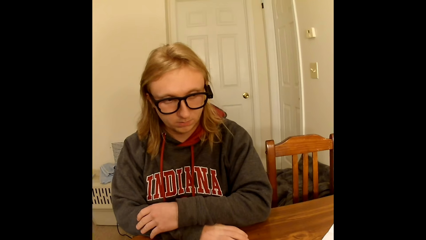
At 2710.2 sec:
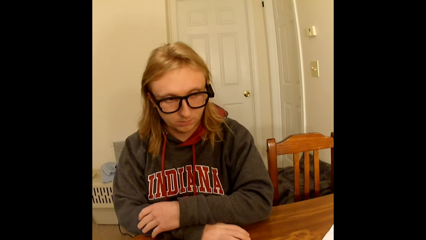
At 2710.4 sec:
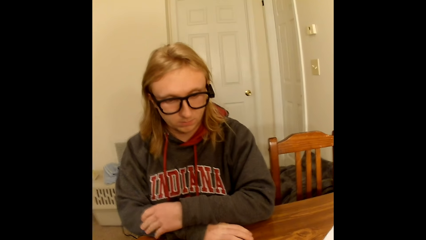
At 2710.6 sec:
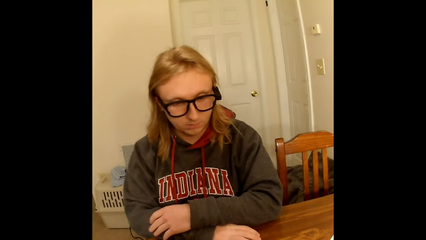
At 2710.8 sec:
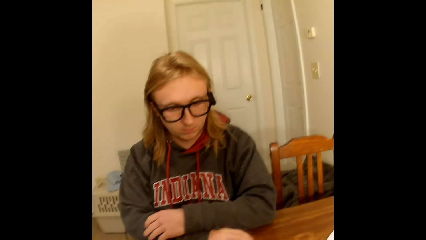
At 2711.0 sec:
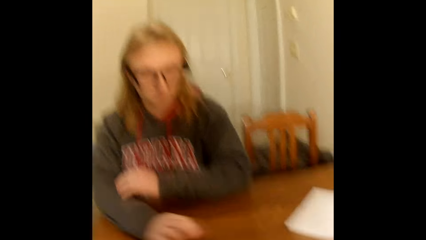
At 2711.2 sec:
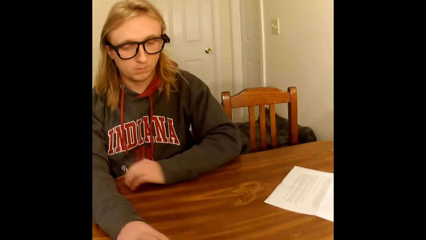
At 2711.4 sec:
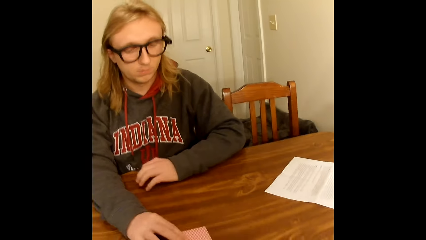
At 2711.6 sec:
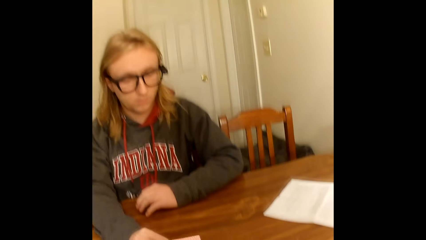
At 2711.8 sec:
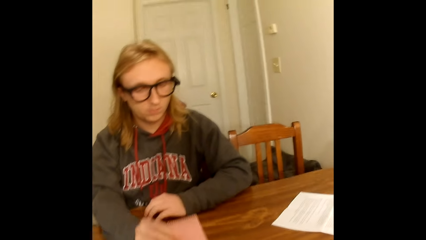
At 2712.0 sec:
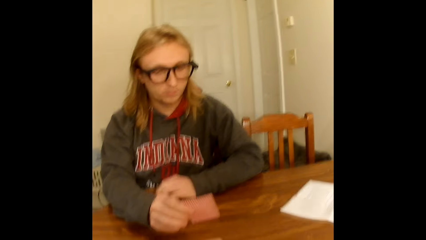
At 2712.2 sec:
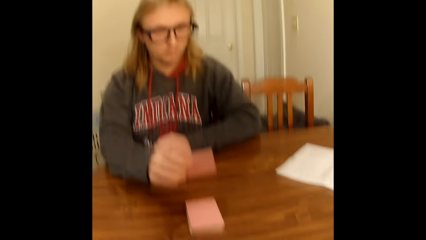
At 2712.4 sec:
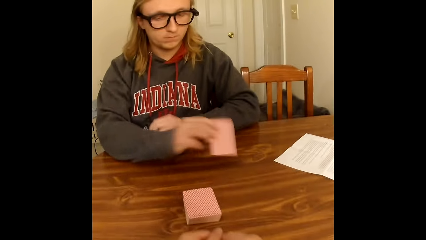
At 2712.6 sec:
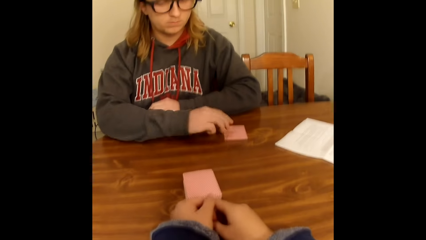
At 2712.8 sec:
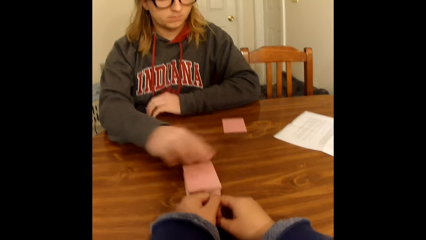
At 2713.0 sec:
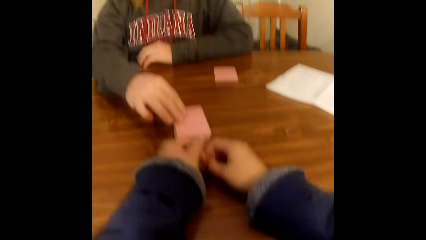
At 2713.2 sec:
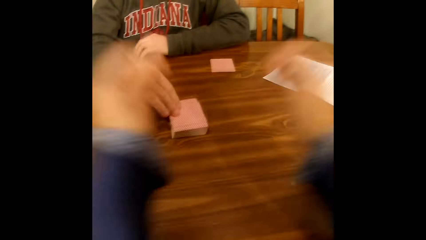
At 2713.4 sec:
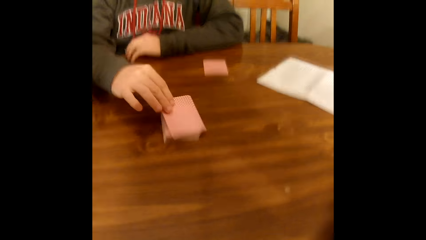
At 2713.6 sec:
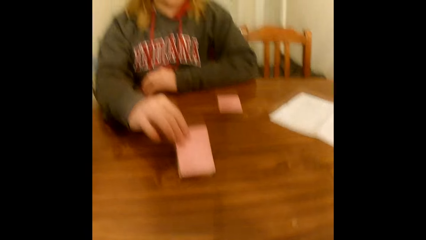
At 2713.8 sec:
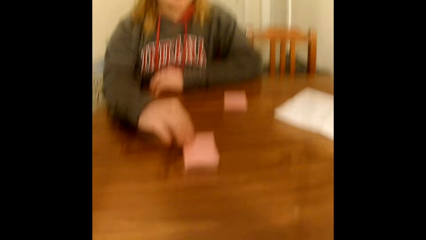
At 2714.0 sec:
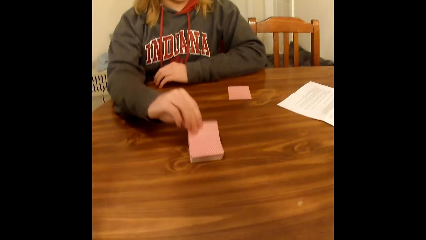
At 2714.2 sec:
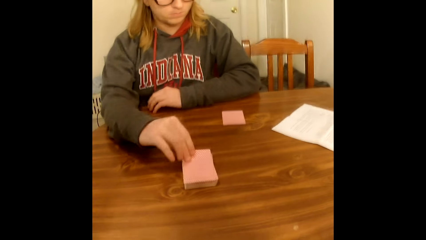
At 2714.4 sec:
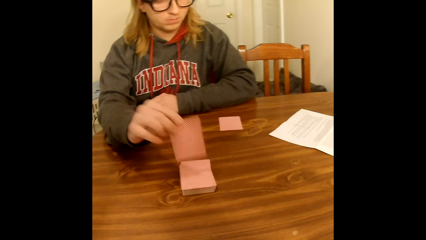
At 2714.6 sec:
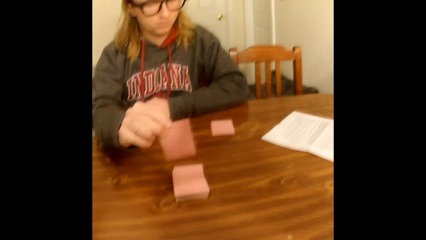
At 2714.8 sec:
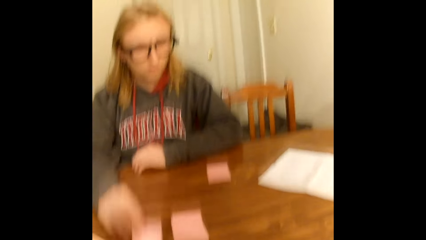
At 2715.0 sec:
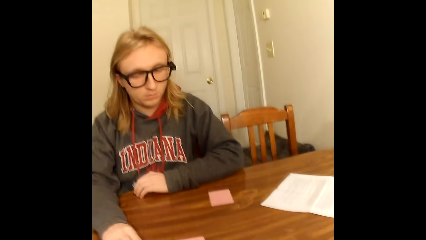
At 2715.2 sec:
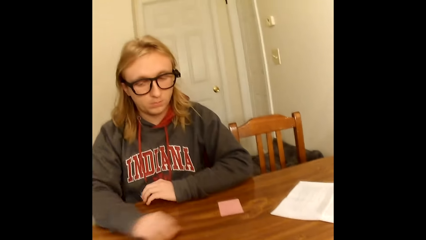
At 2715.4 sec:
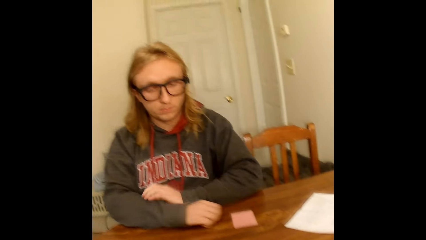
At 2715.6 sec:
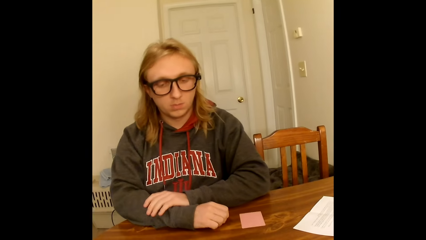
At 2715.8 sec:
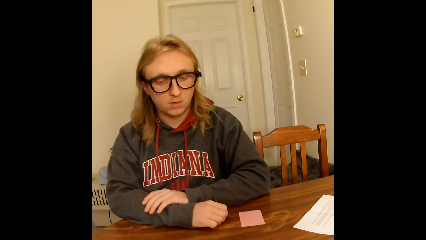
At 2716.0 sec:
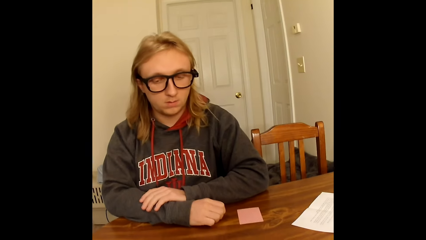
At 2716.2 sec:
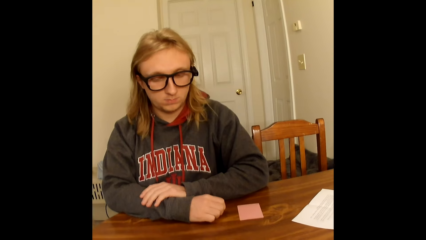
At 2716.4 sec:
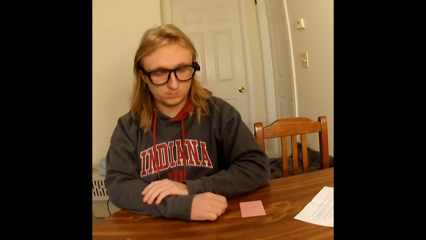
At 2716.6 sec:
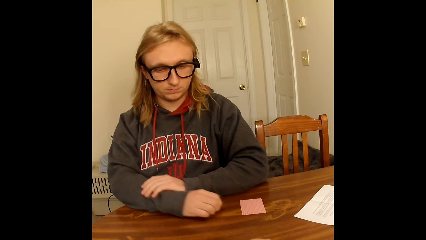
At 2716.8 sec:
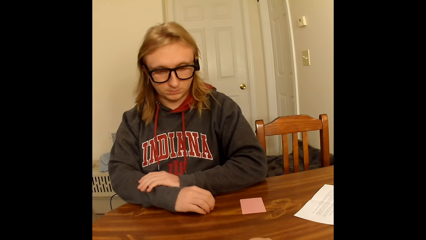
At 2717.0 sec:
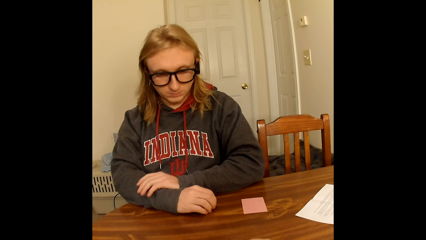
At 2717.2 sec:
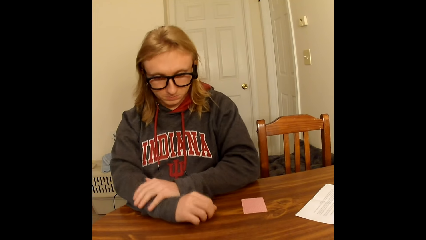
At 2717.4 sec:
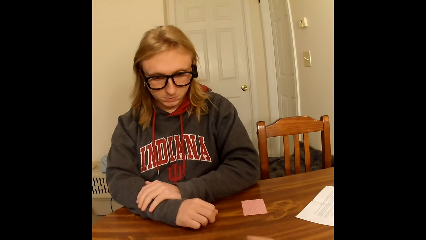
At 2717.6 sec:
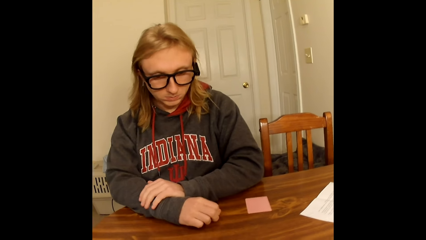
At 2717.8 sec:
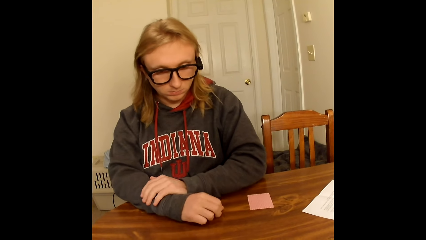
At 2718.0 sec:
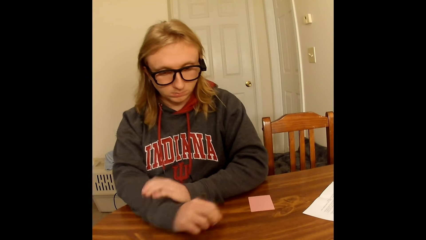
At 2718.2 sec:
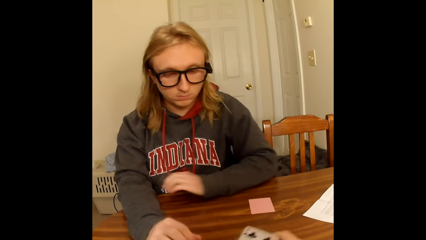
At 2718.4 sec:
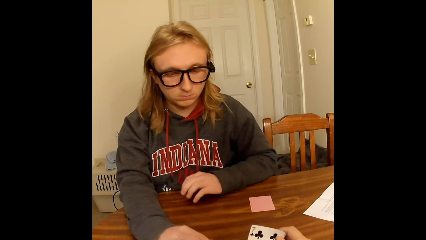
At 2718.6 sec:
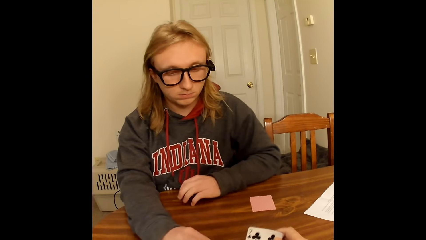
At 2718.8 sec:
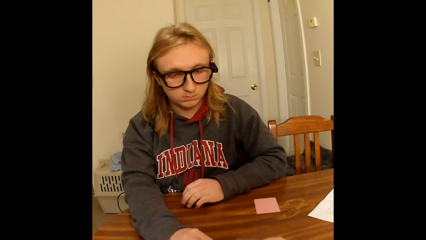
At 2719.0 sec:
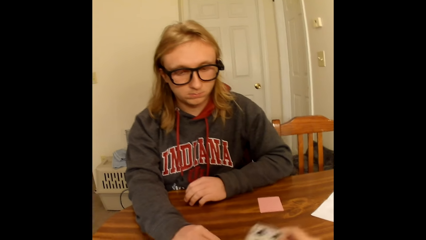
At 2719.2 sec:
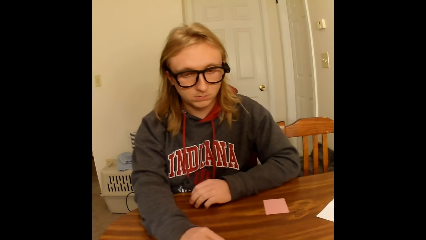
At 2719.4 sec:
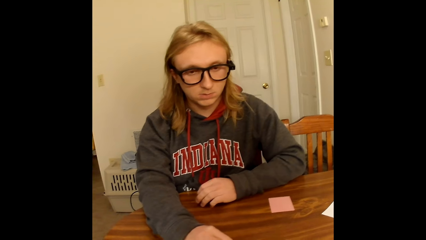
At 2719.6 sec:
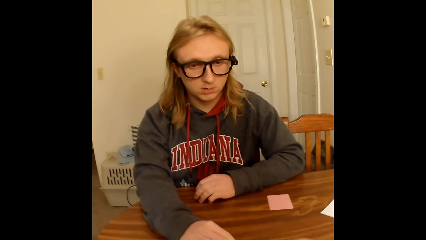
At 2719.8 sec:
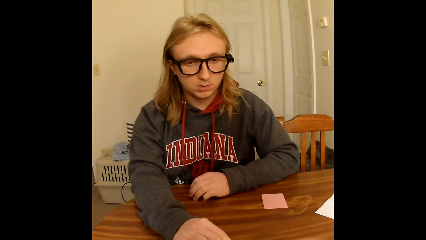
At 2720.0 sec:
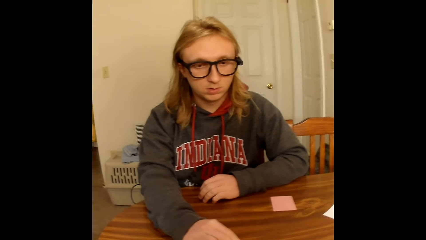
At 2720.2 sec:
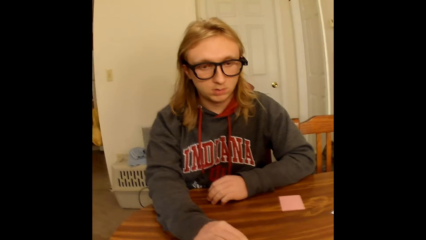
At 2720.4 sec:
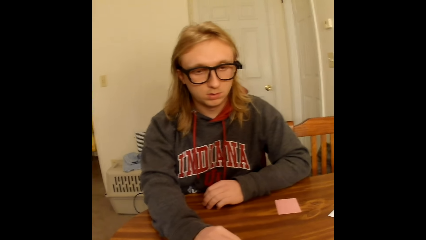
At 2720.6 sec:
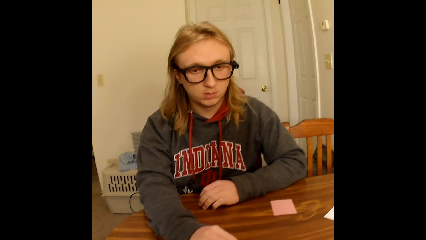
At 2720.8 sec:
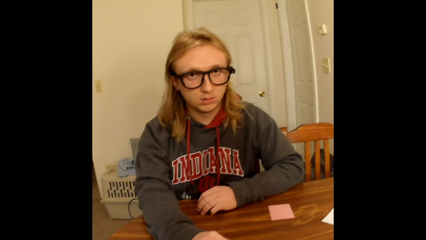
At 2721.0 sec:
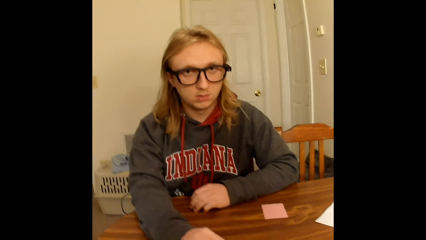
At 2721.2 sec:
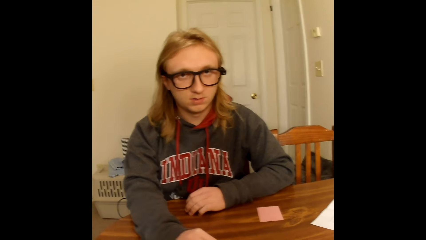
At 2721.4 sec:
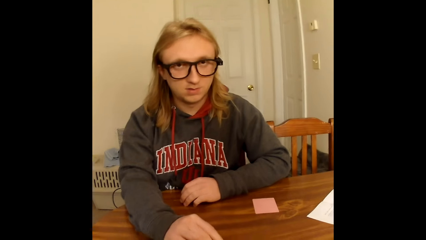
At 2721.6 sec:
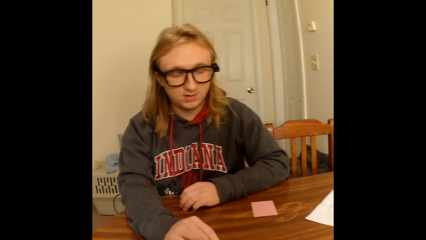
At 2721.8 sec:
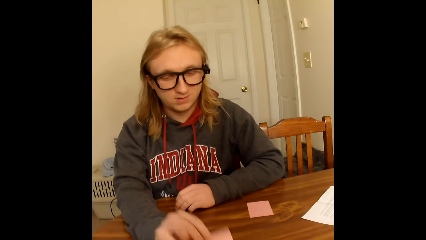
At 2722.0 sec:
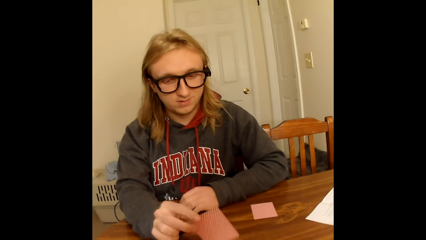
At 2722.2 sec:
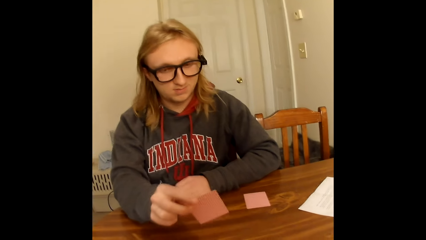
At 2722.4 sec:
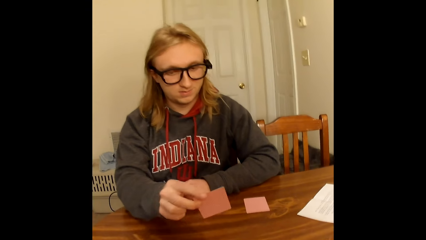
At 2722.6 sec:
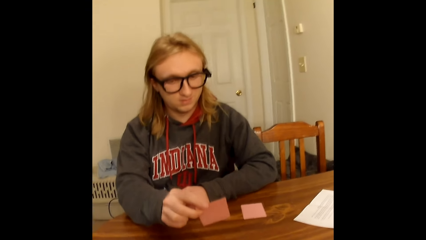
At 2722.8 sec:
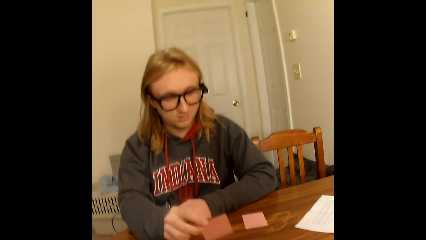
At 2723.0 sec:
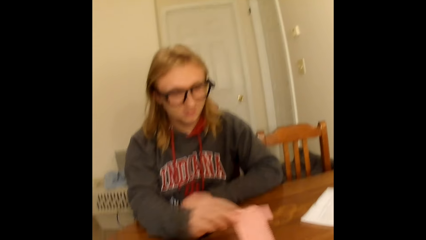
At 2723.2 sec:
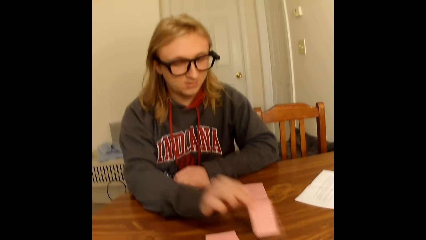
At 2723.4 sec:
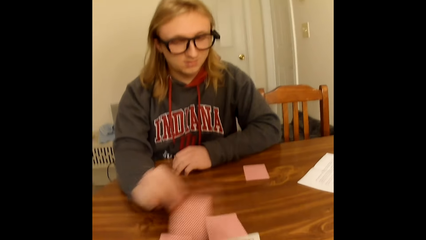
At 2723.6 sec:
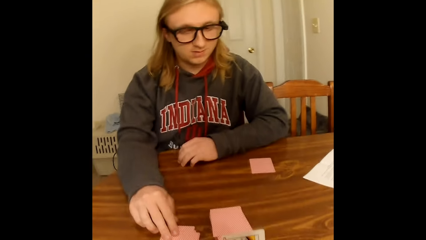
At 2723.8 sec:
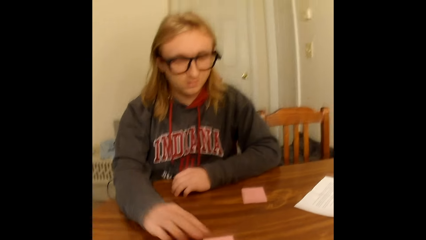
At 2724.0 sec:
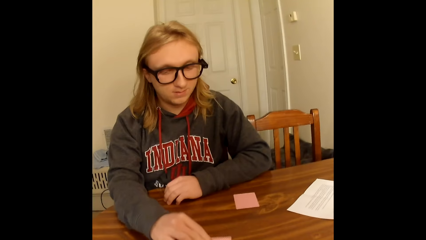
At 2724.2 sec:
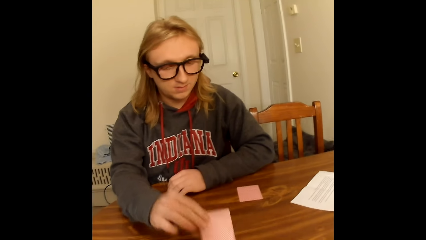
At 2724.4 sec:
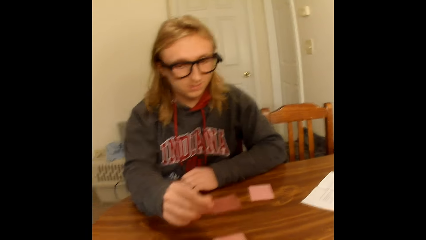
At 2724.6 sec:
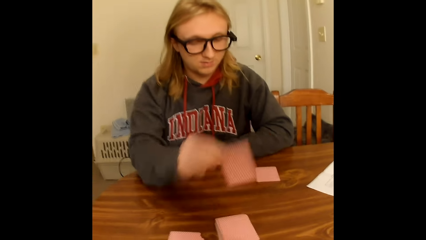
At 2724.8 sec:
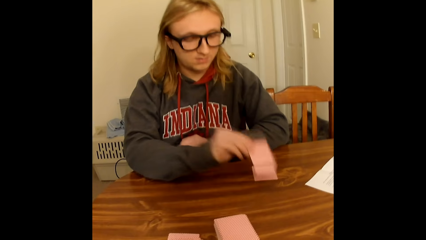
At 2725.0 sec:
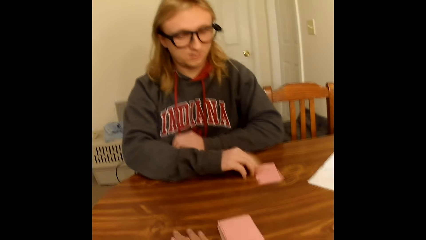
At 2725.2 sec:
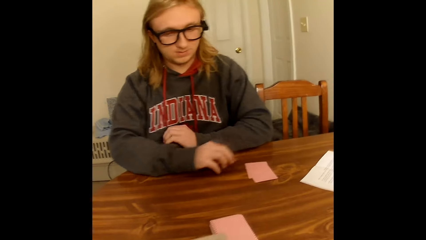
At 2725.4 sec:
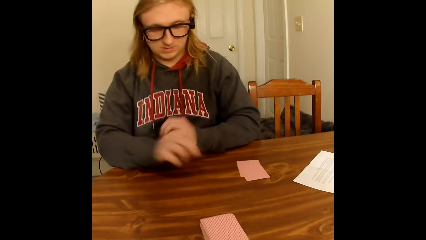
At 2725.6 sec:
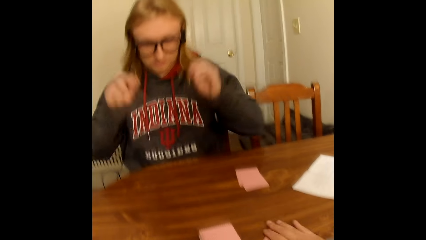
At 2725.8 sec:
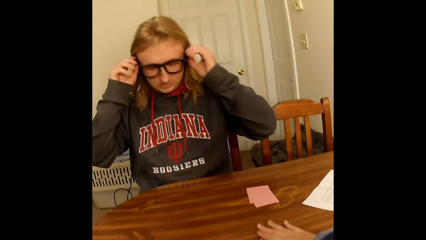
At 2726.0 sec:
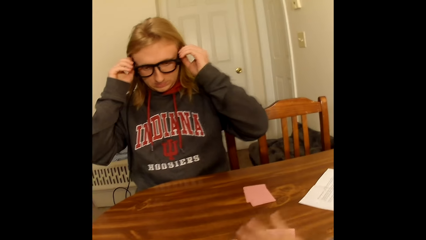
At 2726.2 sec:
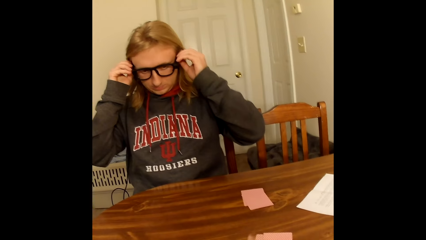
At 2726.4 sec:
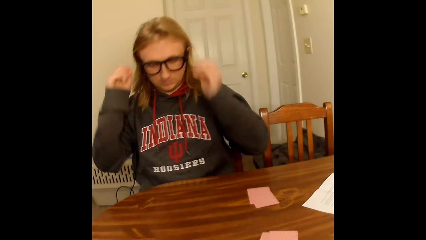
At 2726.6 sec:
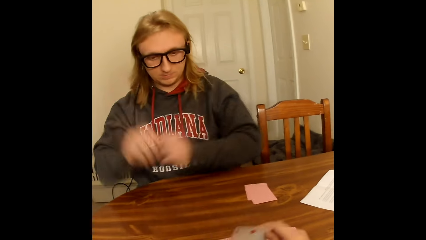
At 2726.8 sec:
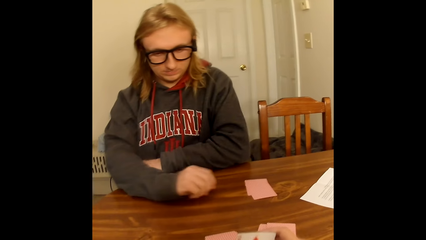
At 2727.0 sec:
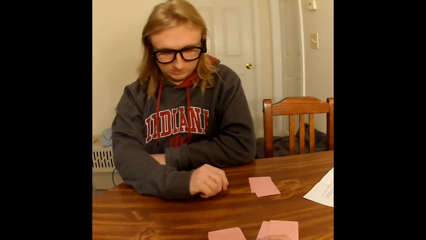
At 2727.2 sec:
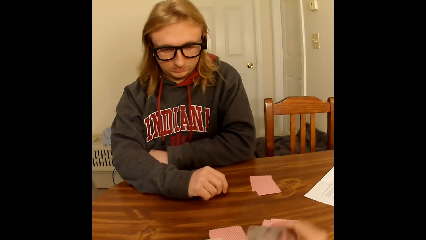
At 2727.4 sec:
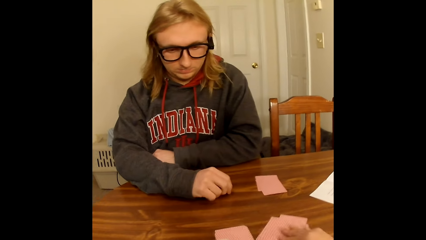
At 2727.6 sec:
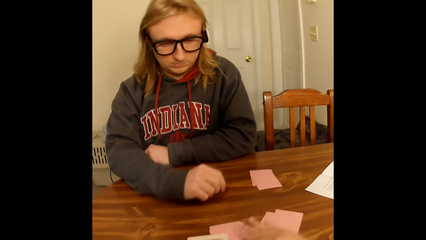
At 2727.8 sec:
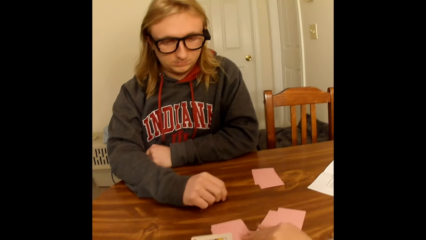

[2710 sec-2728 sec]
A man takes a playing card face up to him from the deck of playing cards on the table with his right hand. He drops the playing card face down on the table with his right hand. The camera wearer touches the table with both hands. The man picks a playing card face up to him from the deck of playing cards on the table with his right hand. The camera wearer adjusts a camera on her head with both hands. She lifts her hands. The man drops the playing card face down on the table close to the camera wearer with his right hand. The camera wearer touches the table with her right hand. The man touches the table with his right hand. He holds his right arm with his left hand on the table. The camera wearer holds a playing card face up to her with her right hand. The man touches the table with his left arm and takes a playing card from the deck of face down playing cards on the table with his right hand. The camera wearer picks a card from the table. The man picks a card from the table. The camera wearer converses with a woman. The man places the playing card face down on the face down playing card on the table close to the camera wearer with his right hand. He takes a playing card from the deck of face down playing cards on the table with his right hand. He places the playing card face down on the face down playing card on the table close to him with his right hand. He touches a pair of glasses on his head with both hands. The camera wearer takes a playing card from the deck of face down playing cards on the table with her right hand. The man adjusts her camera. He removes both hands from the pair of glasses on his head, and puts both hands on the table. The camera wearer places the playing card face down on the deck of face down playing cards on the table close to her with her right hand.
